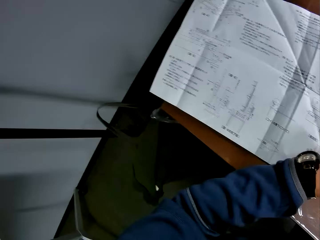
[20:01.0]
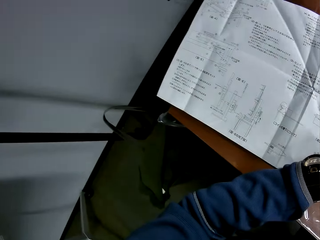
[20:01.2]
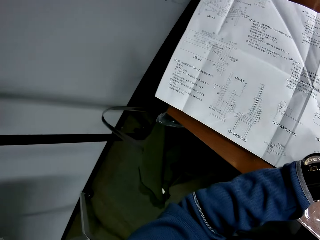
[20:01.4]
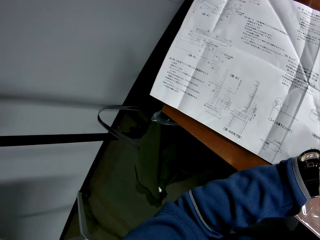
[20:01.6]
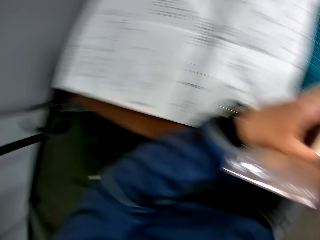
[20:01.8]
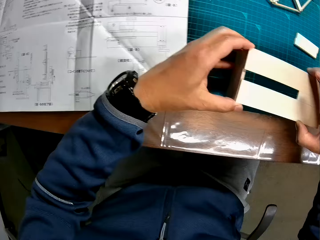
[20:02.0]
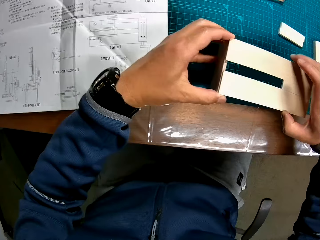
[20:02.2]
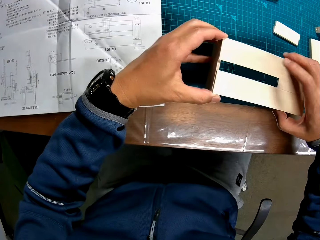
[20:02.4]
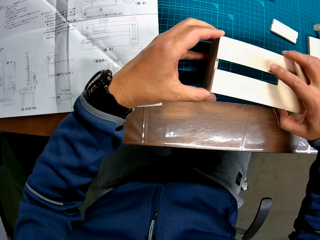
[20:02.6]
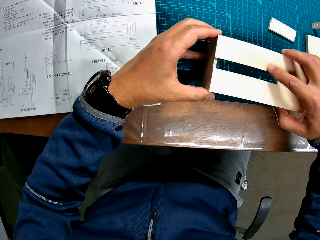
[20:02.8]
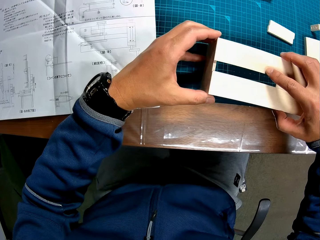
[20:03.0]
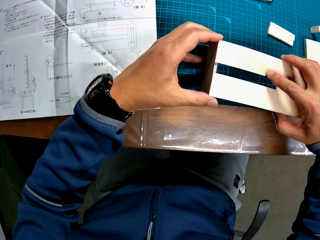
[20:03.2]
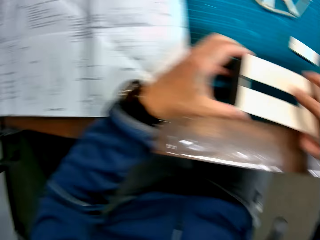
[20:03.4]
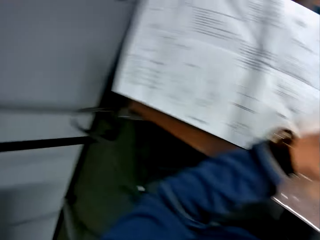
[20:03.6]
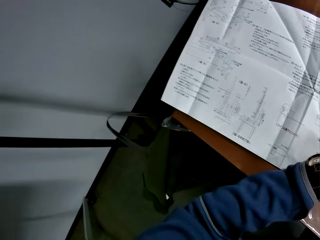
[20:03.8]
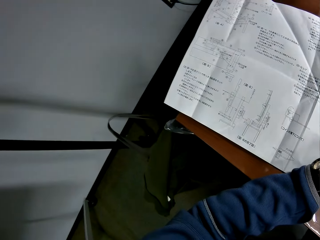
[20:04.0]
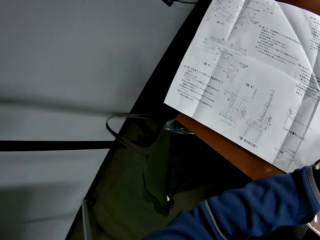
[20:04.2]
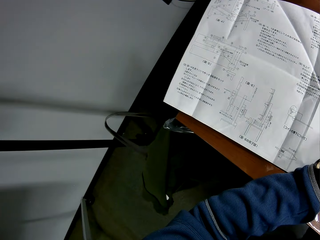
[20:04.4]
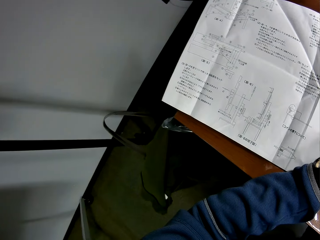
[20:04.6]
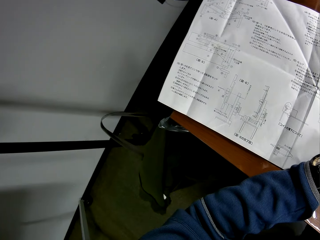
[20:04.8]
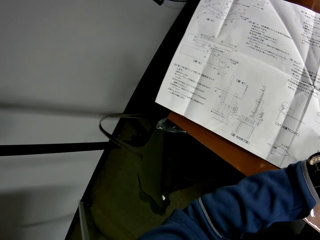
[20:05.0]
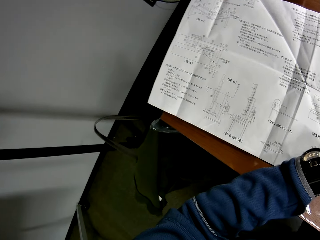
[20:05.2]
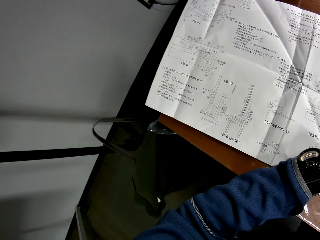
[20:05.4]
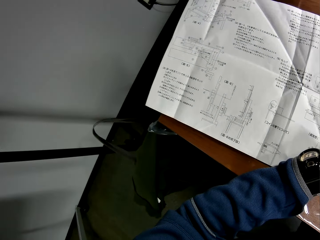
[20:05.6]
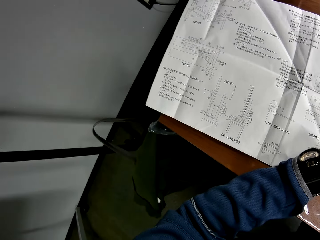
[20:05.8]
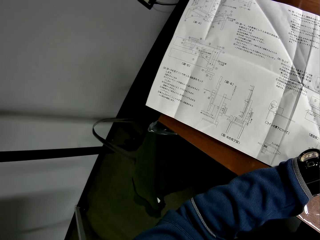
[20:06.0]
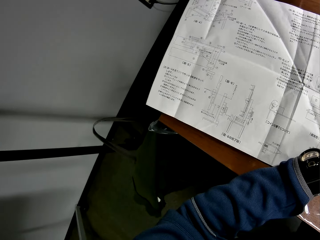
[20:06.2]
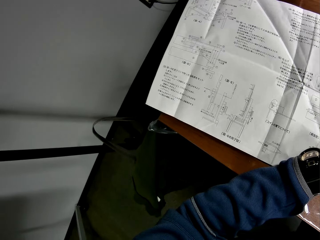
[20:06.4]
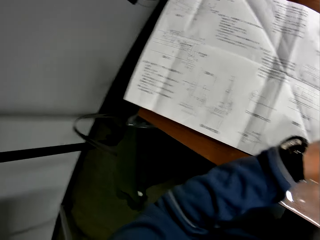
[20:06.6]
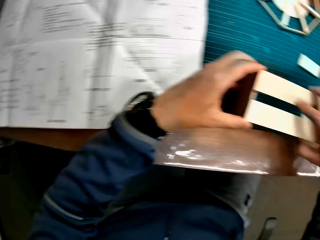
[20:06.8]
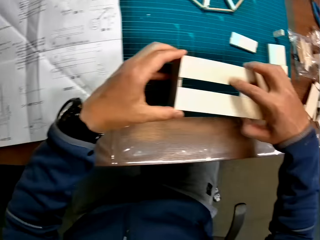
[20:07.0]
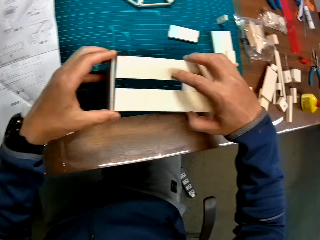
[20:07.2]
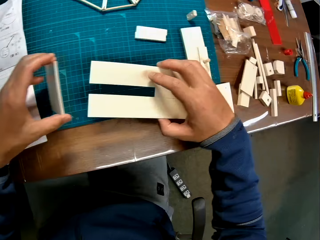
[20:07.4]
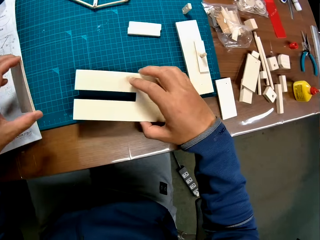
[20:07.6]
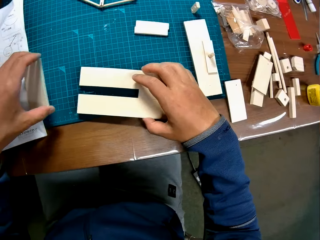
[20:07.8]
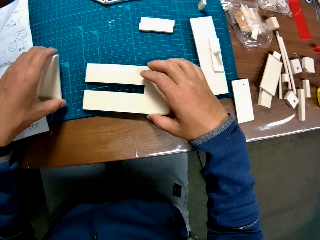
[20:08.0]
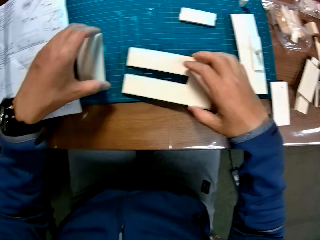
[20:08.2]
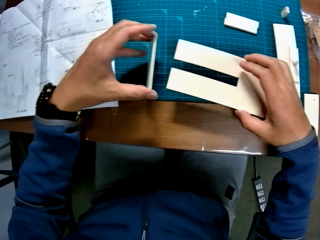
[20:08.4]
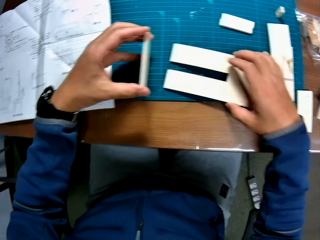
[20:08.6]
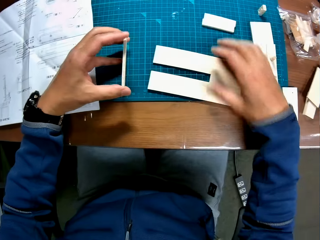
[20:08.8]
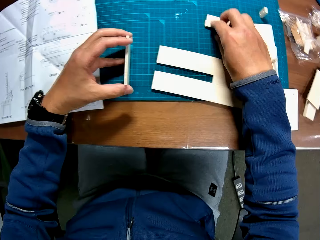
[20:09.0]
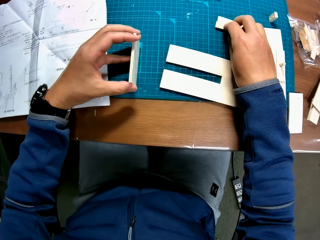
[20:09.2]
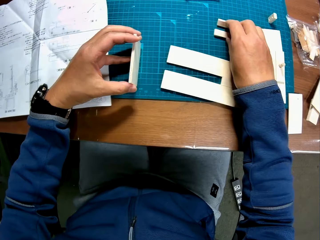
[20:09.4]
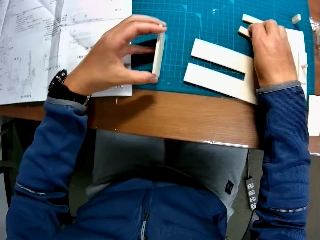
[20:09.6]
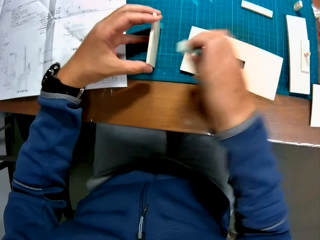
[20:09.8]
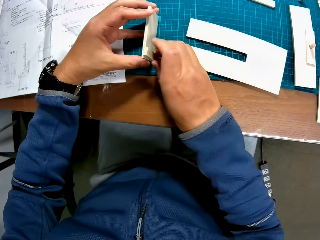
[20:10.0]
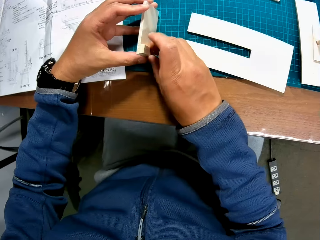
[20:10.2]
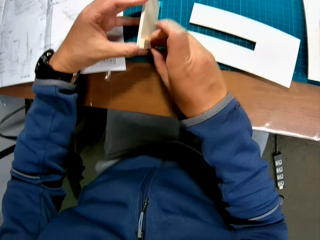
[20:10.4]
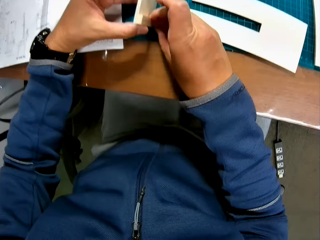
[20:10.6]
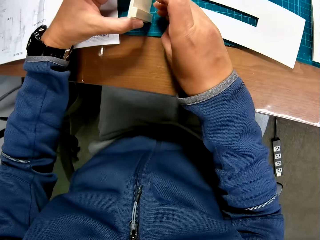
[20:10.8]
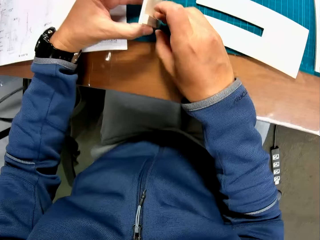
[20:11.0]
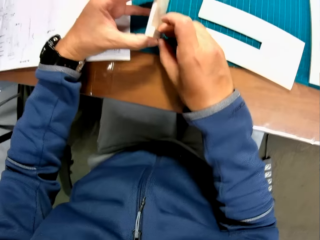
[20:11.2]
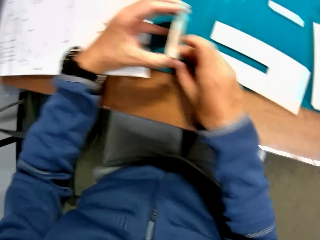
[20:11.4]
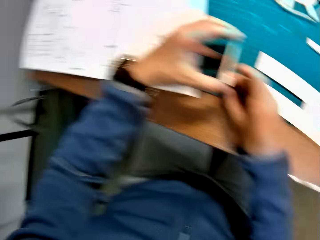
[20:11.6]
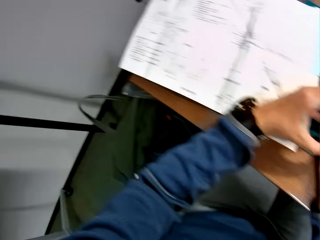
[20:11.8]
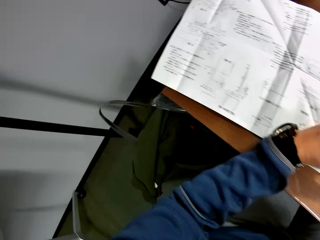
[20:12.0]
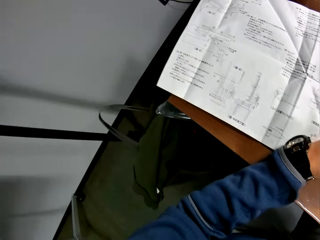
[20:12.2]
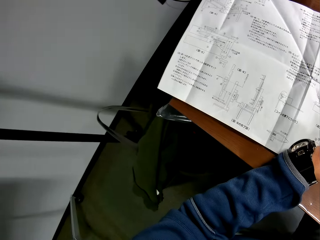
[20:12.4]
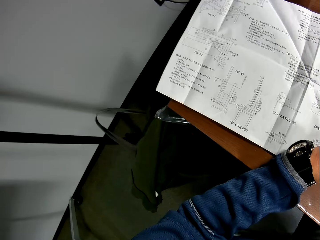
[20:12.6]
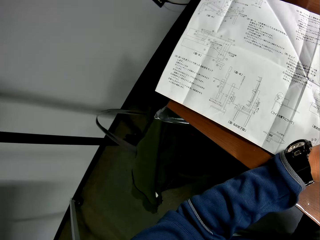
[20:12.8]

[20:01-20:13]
The camera wearer looks at the paper. He holds the pieces of wood together. He looks at the paper. He holds the pieces of wood together. He drops the piece of mechanical model in his right hand on the table. He picks up a piece of mechanical model from the table with his right hand. He places the piece of mechanical model in his right hand by the piece of mechanical model in his left hand.

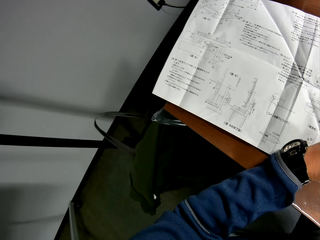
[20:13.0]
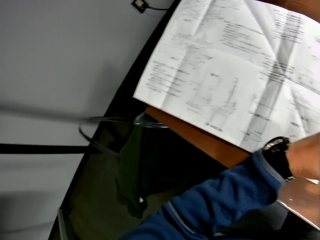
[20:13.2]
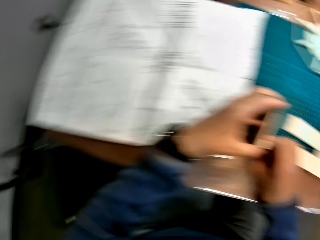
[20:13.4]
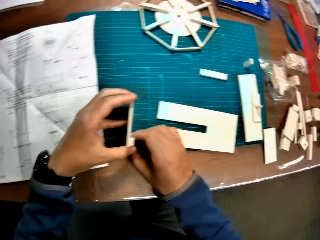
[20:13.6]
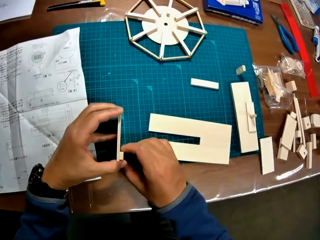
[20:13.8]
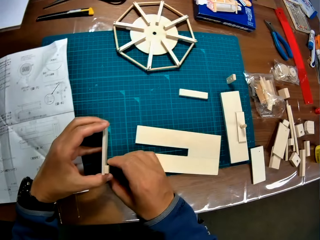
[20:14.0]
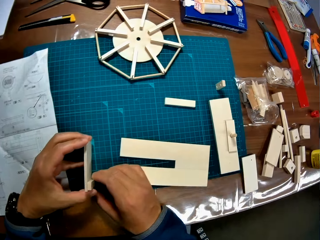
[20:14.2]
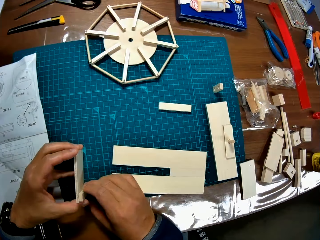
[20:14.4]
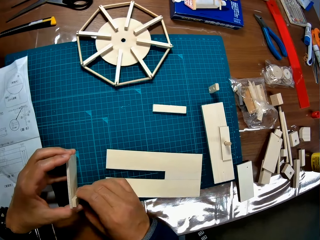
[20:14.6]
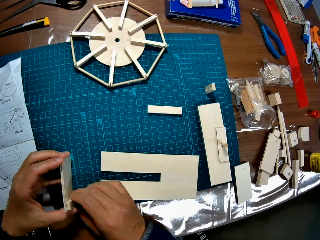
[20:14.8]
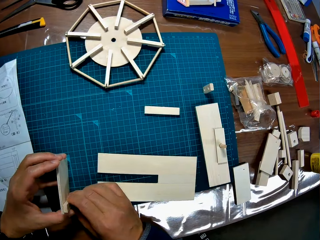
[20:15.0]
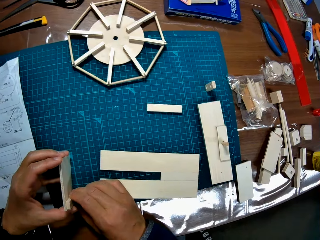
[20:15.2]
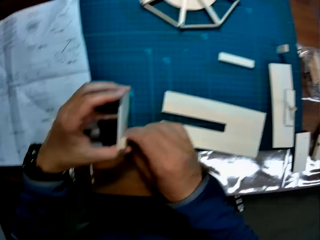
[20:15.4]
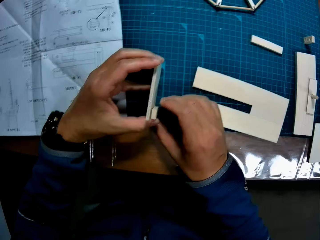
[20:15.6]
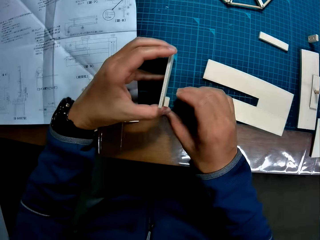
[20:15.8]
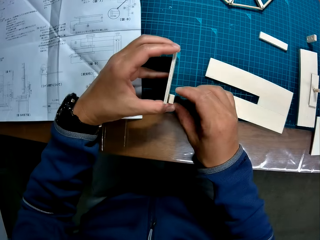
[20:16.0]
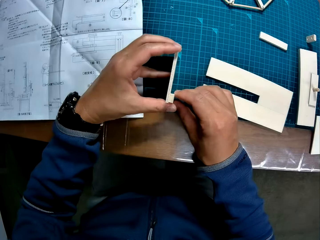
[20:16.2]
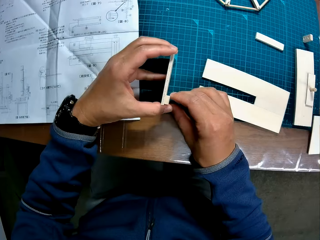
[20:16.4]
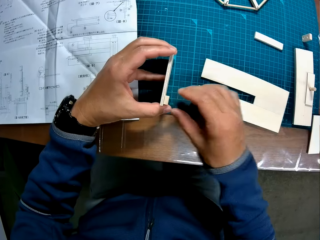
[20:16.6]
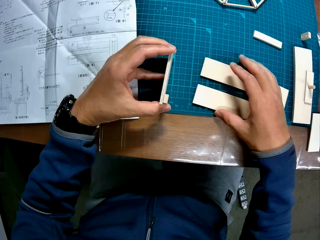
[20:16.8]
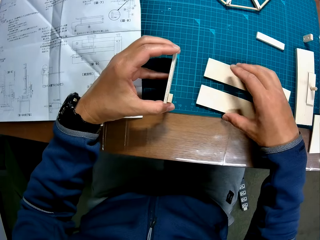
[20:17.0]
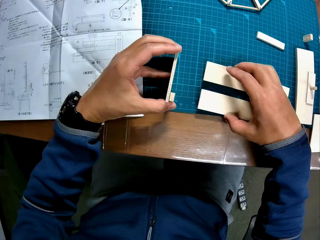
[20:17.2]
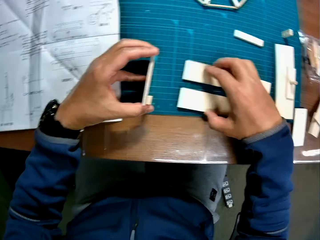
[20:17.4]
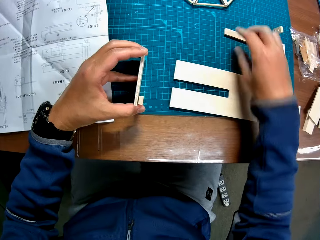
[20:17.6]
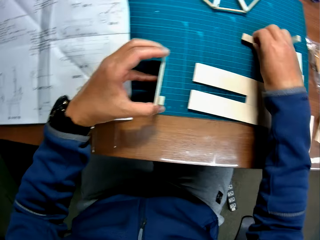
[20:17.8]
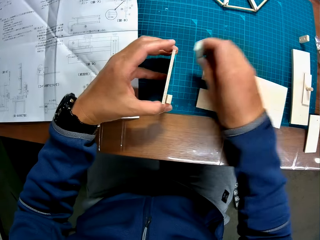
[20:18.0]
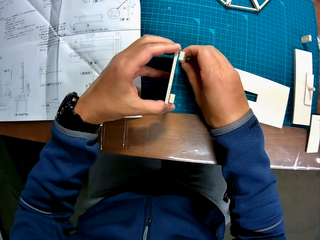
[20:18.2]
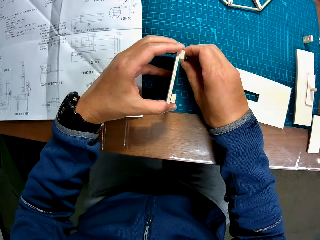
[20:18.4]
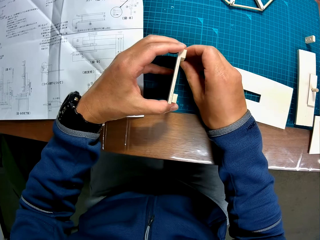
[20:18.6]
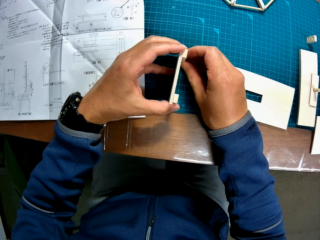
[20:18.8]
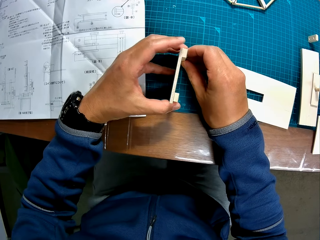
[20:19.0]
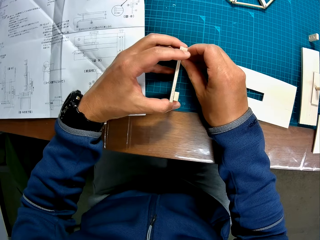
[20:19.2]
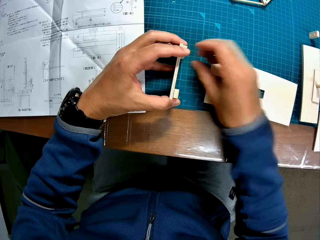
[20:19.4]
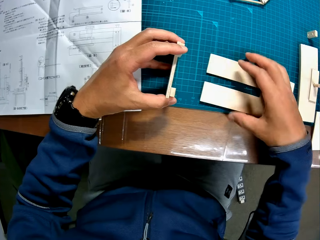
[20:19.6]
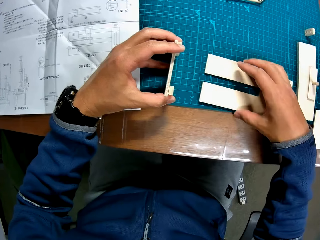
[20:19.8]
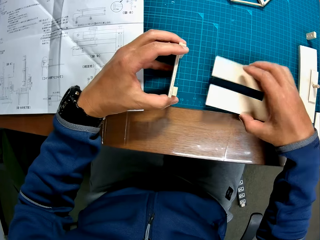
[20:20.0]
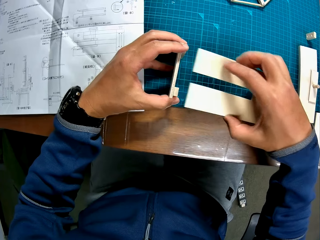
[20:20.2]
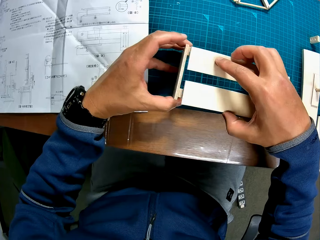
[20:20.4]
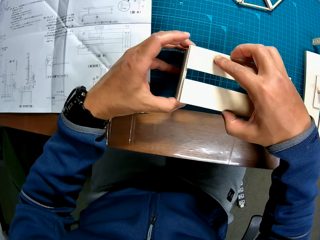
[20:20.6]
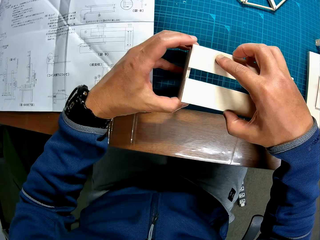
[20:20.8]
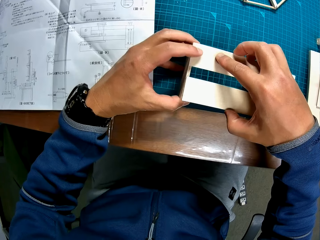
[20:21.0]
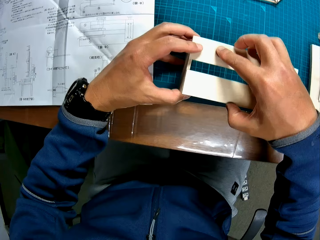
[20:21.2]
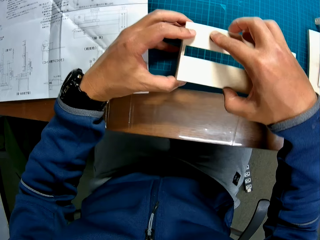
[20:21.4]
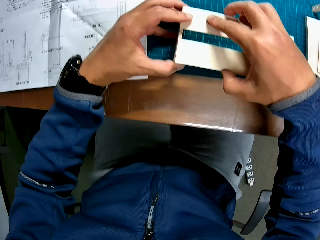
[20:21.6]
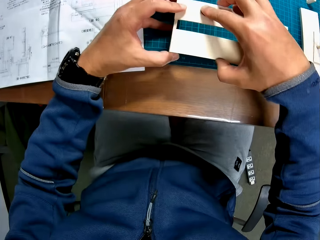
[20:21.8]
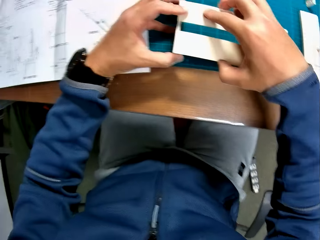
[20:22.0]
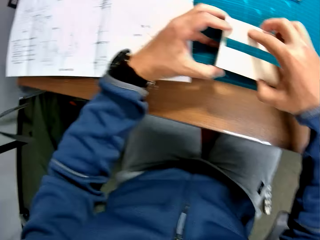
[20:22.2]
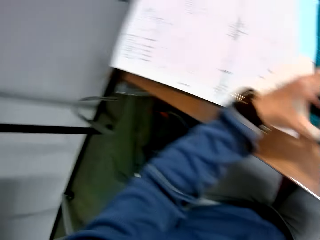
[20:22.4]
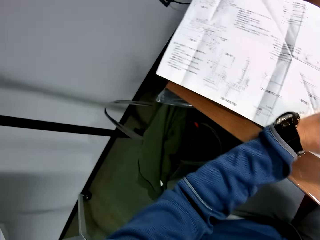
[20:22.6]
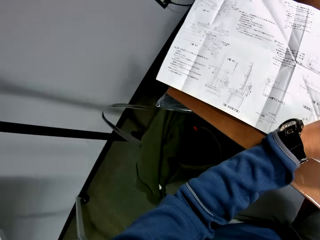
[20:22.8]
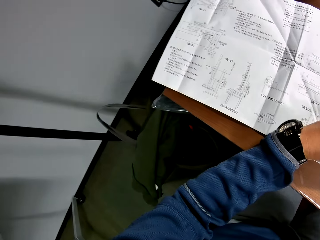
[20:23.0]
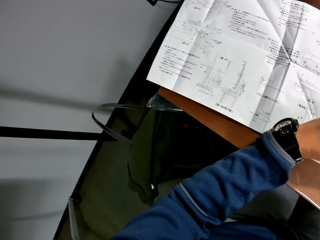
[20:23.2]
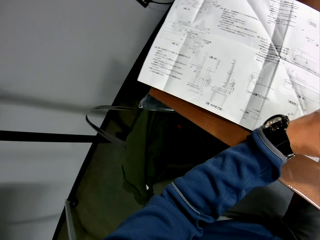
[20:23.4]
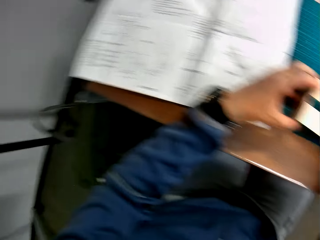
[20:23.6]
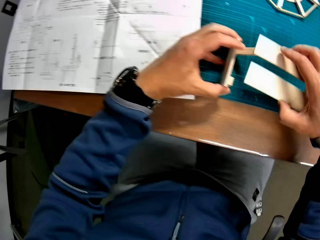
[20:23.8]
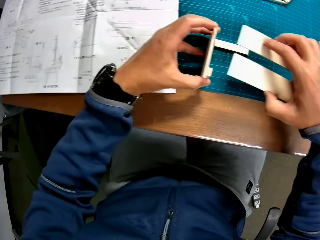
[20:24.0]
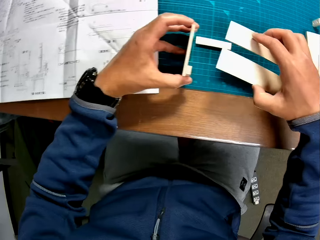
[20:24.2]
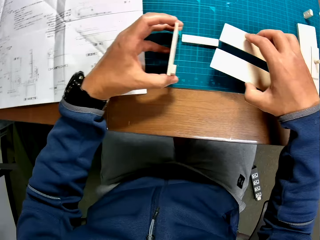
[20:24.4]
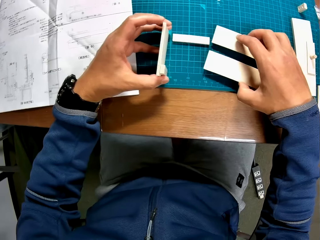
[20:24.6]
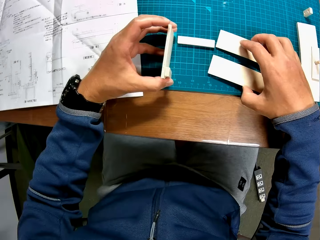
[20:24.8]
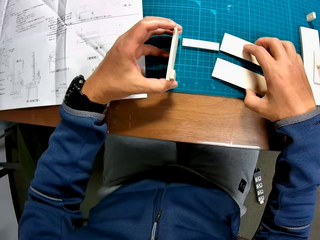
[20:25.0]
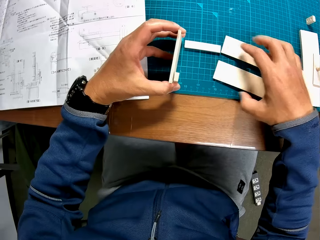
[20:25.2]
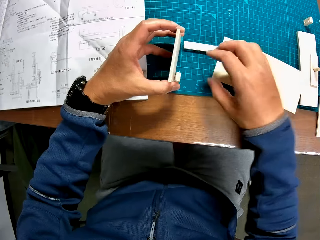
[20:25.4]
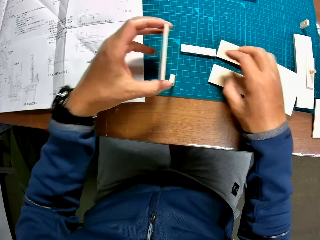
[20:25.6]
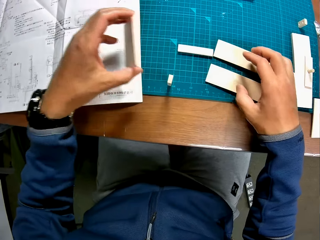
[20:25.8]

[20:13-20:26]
The camera wearer looks at the paper. He looks around at the table. He picks up a piece of mechanical model from the table with his right hand. He places the piece of mechanical model in his right hand by the piece of mechanical model in his left hand. He picks up a piece of mechanical model from the table with his right hand. He places the piece of mechanical model in his right hand on the pieces of mechanical model in his left hand. He looks at the paper. He drops the piece of mechanical model in his right hand on the table.
